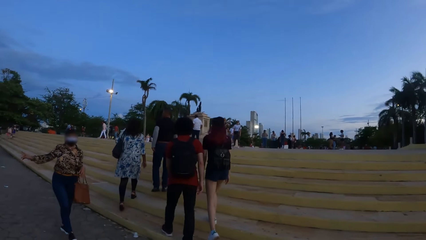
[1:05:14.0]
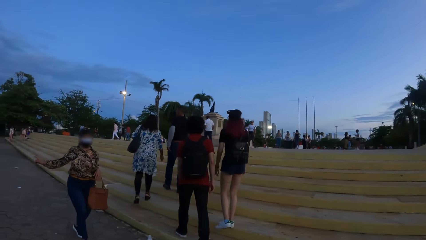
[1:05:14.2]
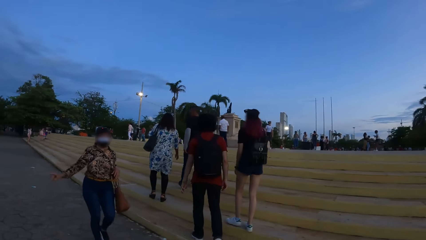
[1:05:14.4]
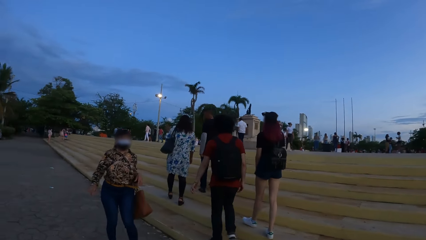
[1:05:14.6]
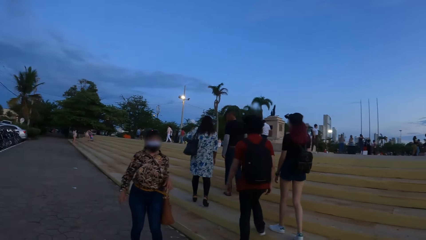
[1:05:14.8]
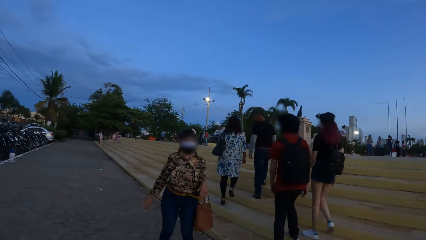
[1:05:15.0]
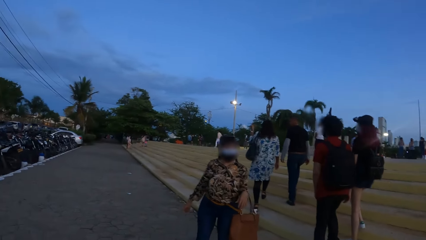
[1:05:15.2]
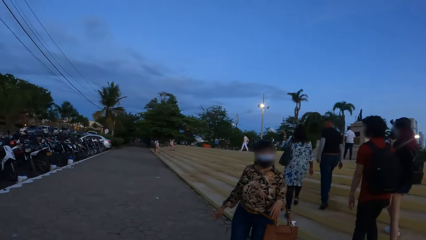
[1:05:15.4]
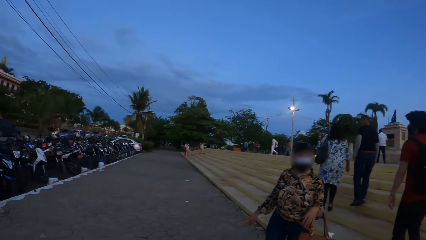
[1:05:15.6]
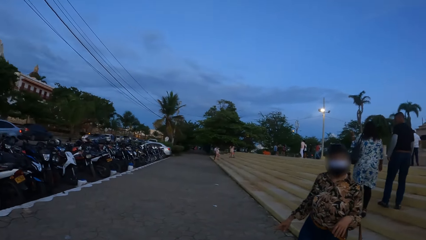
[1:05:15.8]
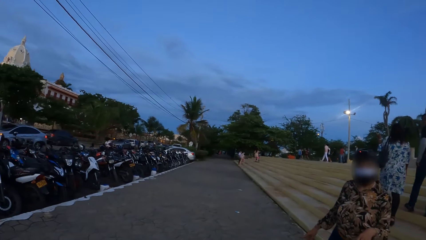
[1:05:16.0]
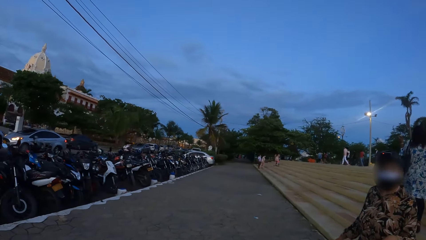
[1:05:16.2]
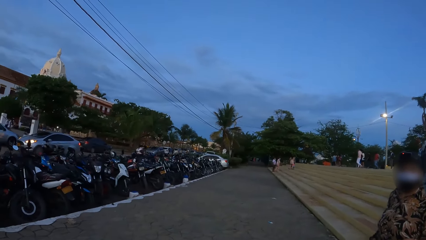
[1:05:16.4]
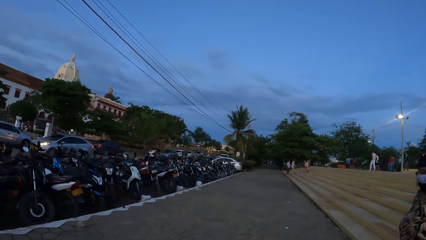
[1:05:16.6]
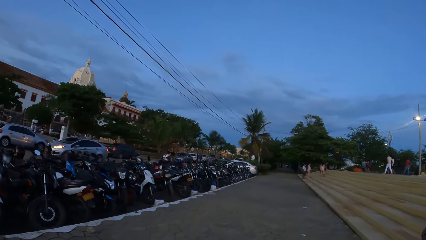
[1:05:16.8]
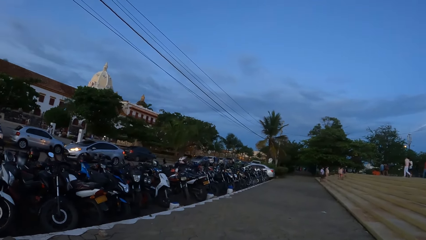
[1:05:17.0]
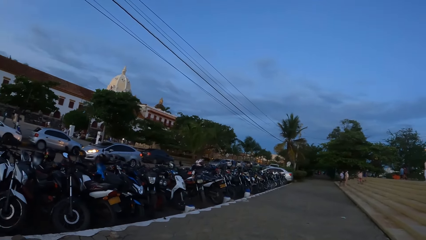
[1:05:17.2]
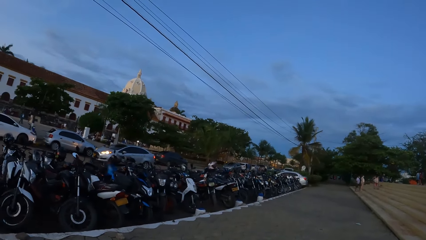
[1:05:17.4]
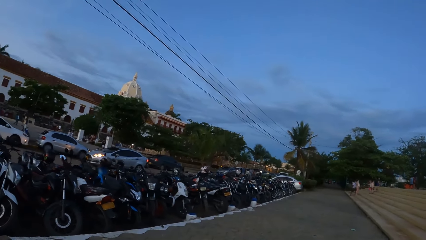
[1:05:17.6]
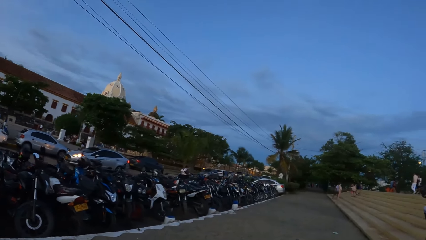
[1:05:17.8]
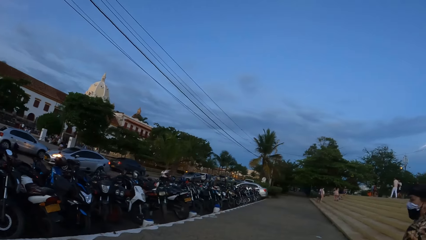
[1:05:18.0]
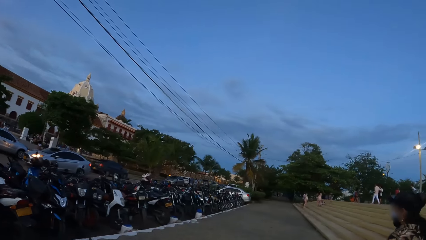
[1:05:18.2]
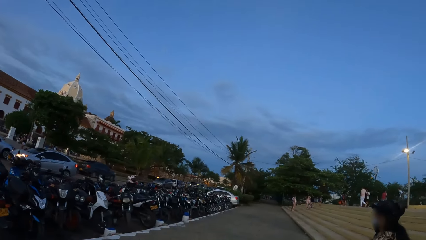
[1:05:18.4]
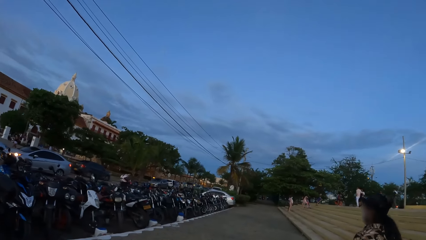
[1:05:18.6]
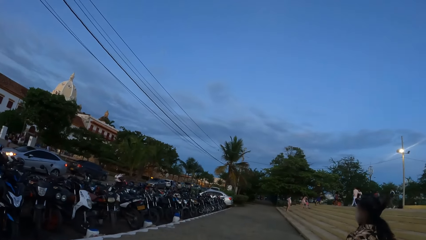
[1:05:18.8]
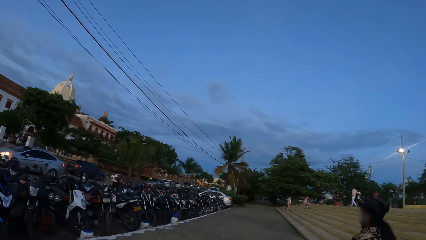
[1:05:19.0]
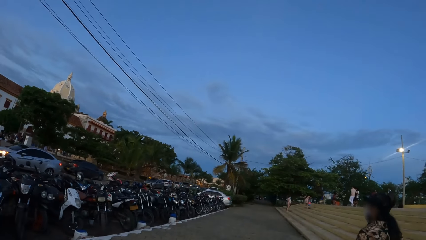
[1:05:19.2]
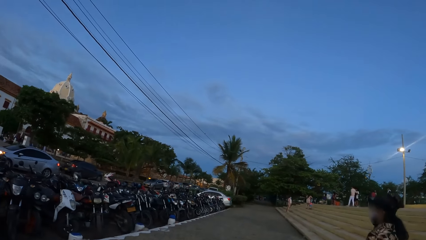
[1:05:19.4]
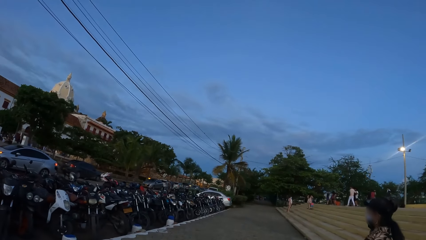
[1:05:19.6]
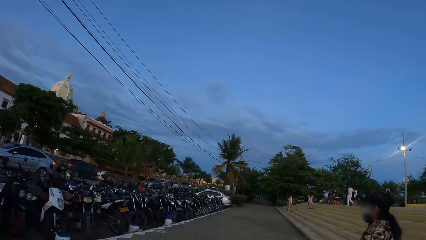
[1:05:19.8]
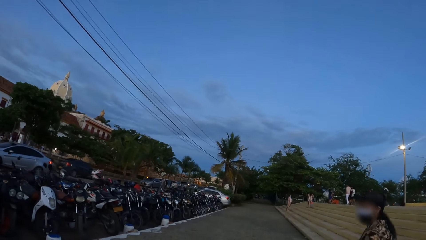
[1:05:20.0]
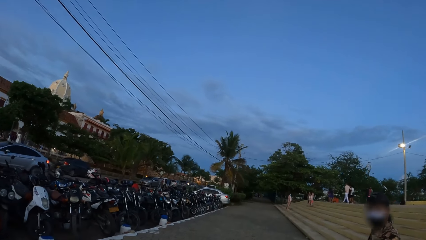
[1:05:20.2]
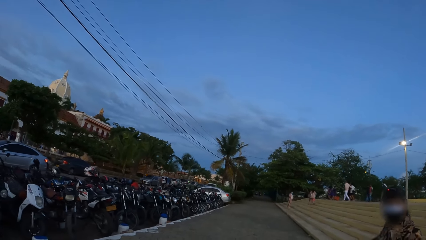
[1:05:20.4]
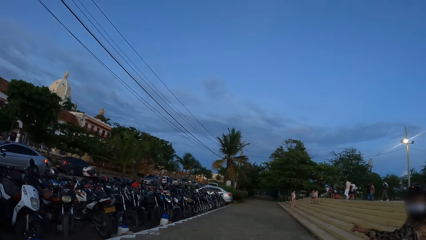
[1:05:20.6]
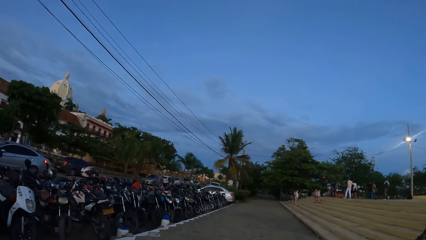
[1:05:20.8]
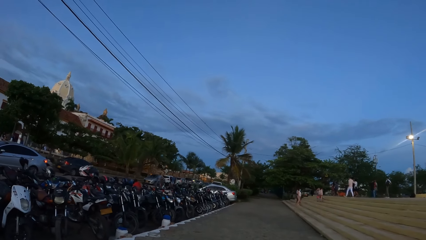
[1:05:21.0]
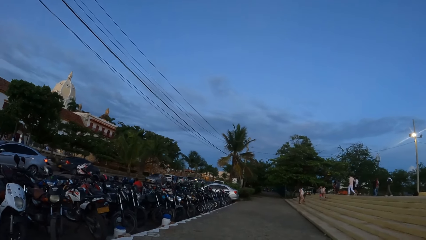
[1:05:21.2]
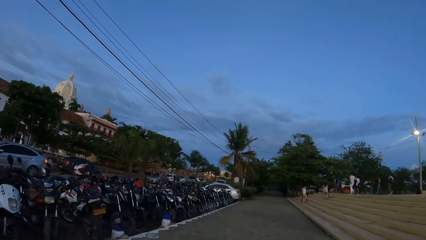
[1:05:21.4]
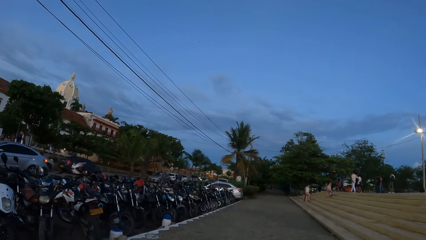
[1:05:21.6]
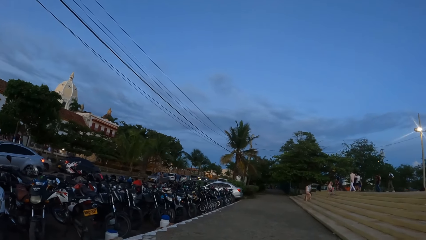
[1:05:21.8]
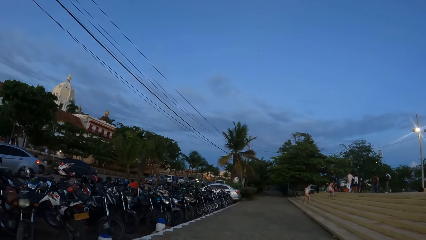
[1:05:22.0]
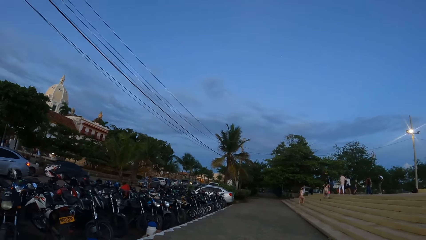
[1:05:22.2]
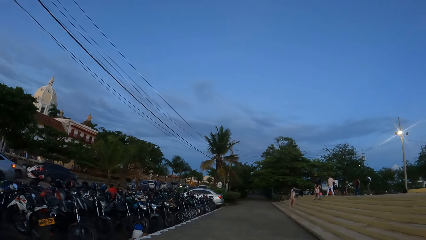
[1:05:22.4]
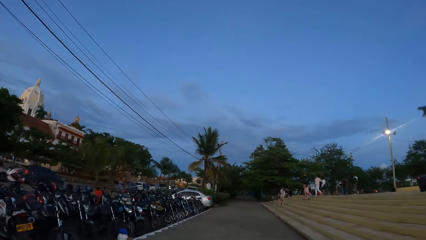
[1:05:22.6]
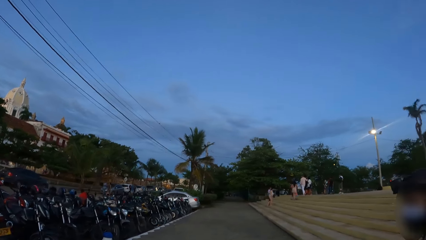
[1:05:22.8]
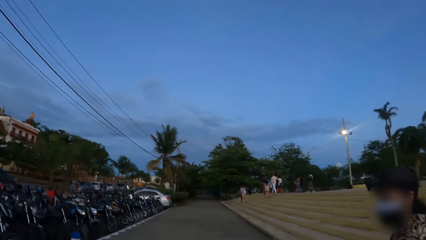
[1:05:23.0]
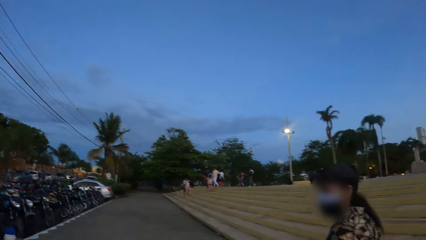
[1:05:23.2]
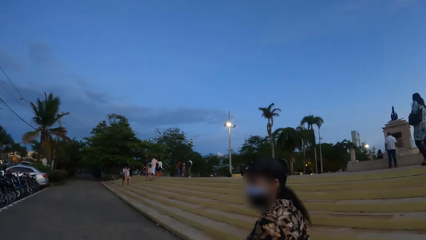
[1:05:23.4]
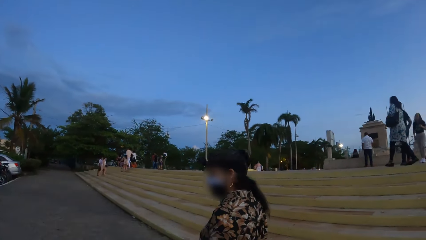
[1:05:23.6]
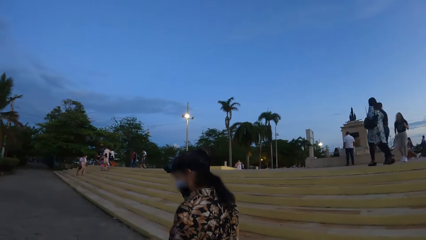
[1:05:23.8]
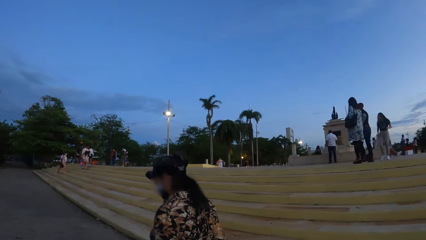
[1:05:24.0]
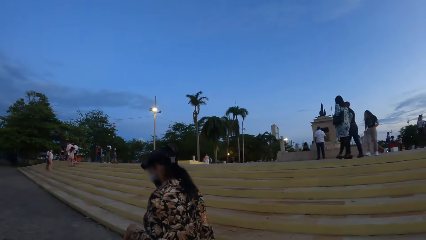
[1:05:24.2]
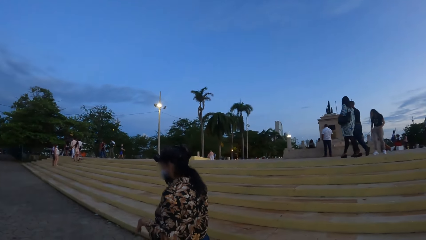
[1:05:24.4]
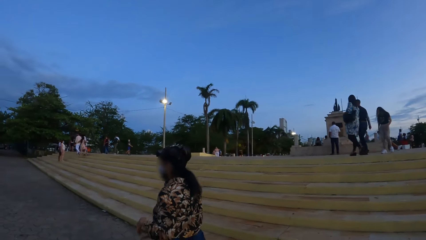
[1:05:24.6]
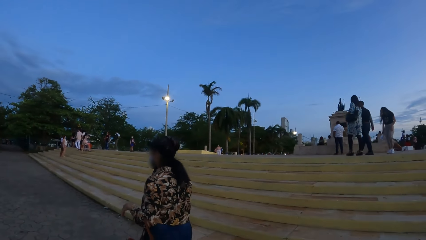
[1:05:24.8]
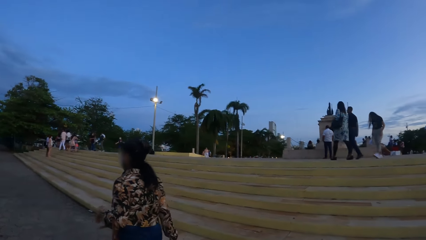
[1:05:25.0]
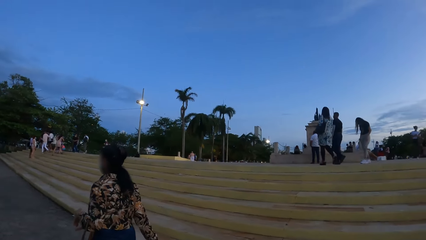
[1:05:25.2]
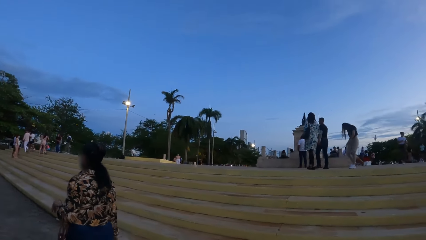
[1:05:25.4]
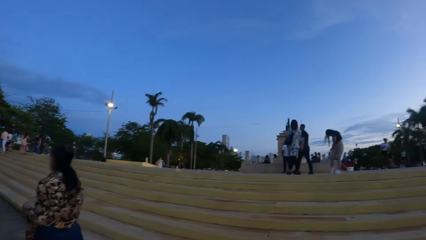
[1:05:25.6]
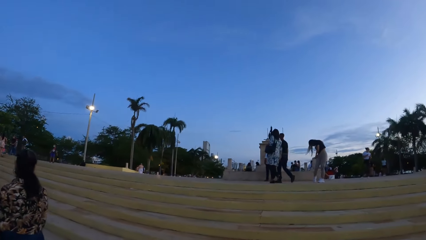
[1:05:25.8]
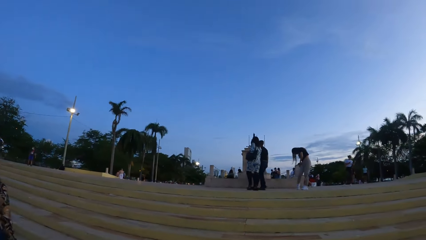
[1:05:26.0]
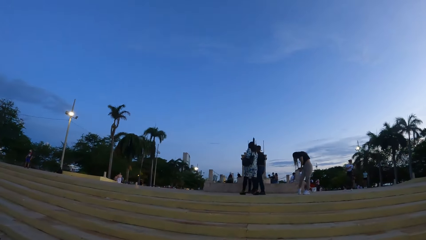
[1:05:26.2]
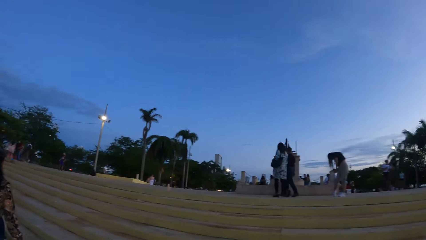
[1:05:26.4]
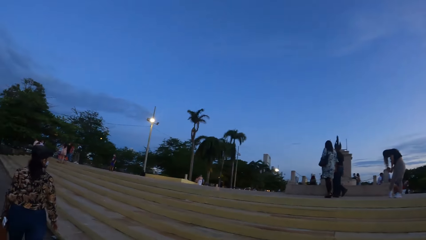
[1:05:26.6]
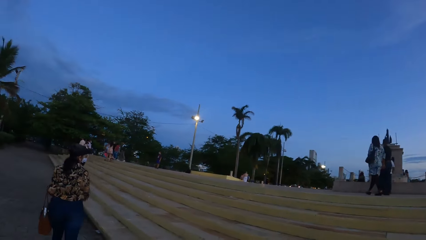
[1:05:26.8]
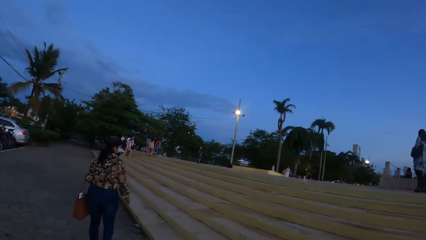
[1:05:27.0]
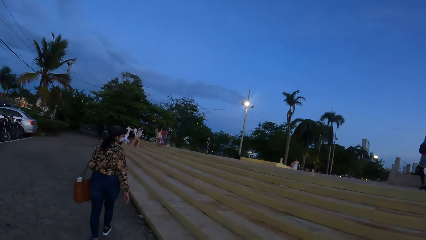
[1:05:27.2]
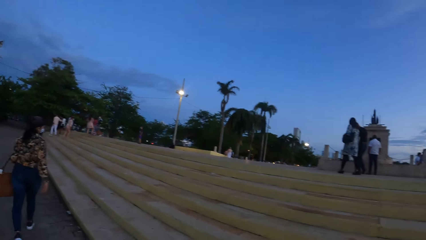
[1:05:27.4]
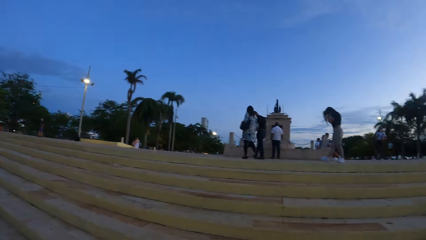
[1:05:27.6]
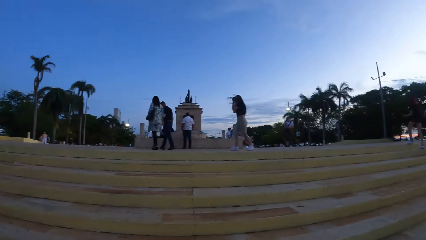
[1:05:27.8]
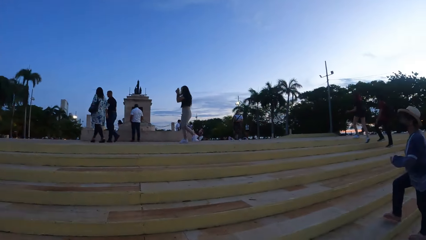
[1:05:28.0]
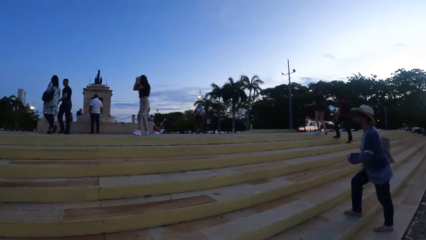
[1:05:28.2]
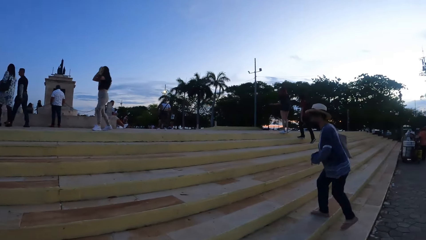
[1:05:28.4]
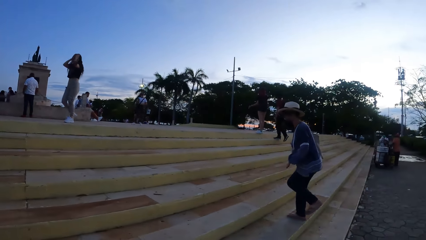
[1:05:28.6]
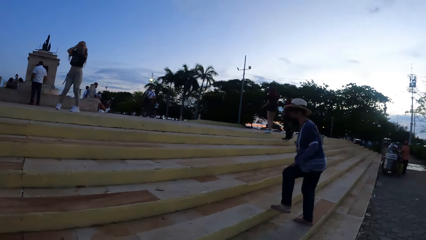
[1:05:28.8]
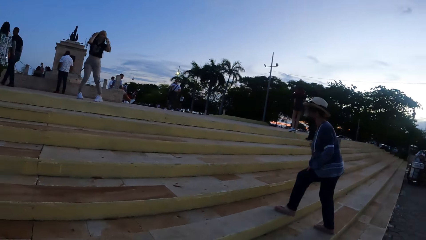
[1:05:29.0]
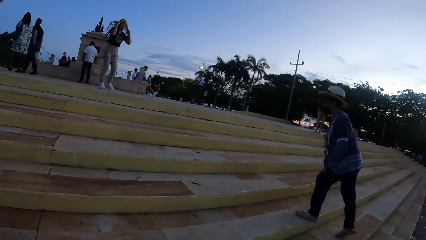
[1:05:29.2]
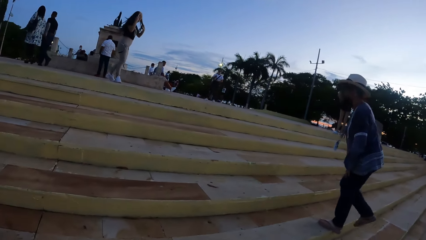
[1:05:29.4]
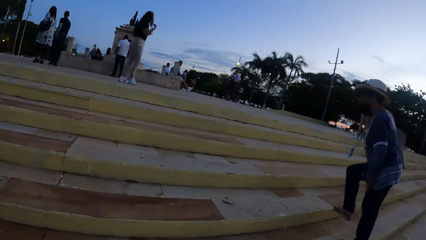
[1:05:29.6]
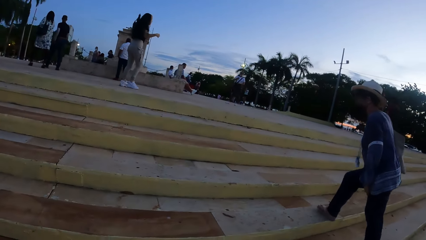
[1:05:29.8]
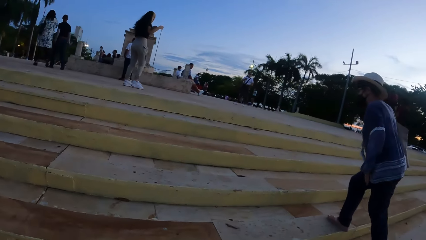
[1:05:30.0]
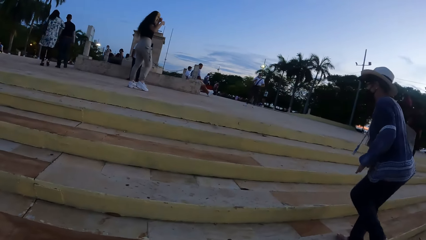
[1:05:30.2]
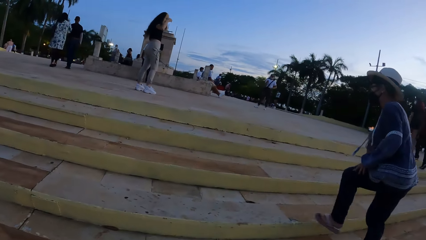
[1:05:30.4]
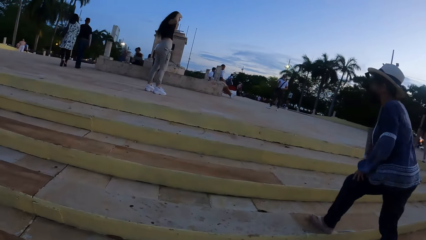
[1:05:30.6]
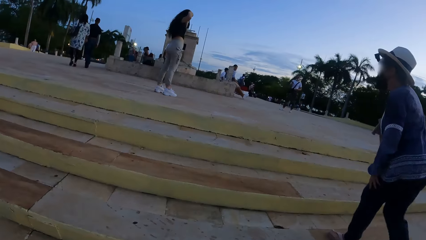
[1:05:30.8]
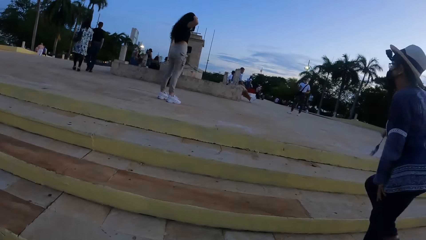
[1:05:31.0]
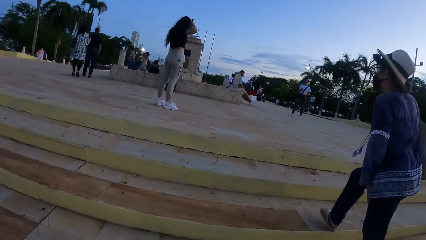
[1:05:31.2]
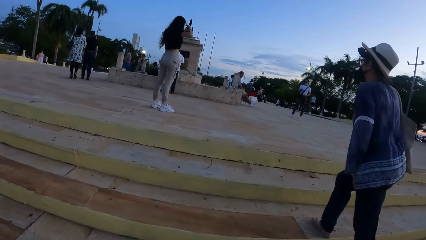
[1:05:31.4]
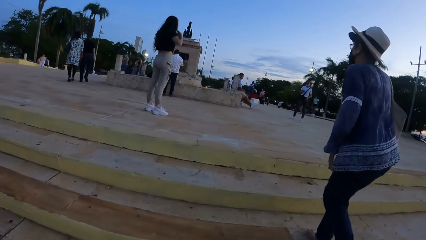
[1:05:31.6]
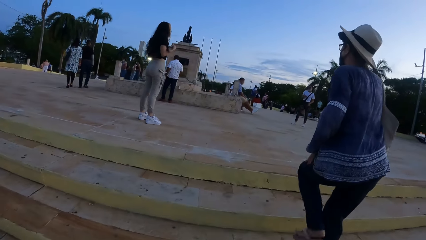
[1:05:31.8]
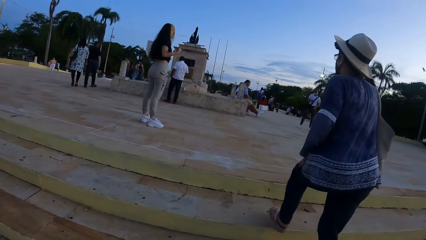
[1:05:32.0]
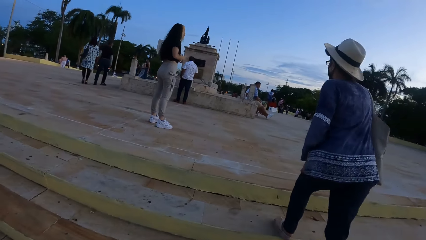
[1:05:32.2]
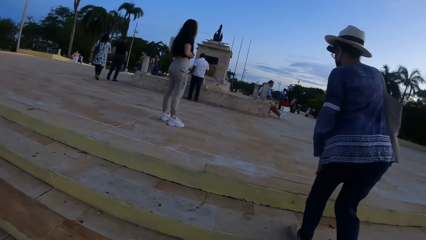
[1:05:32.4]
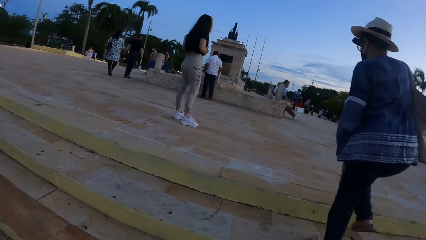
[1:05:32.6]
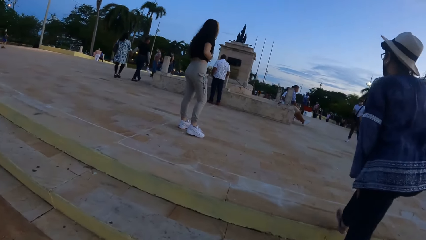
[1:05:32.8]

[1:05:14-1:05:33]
The camera wearer walks on the pavement. A lady interacts with the camera wearer. The camera wearer walks on the pavement and looks around. They walk on the pavement. The lady walks on the pavement. The camera wearer walks on the pavement. The lady interacts with the camera wearer. The camera wearer walks on the pavement. The lady walks on the pavement. The camera wearer looks at the lady. They look around and walk on the pavement. They walk on the pavement. The lady walks on the pavement. The camera wearer looks around. They walk on the pavement and look around. They walk up the stairs. A person walks up the stairs. The camera wearer looks at the person.
